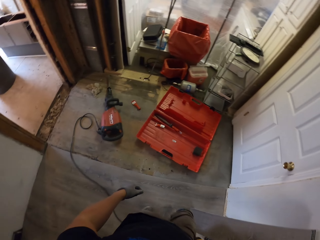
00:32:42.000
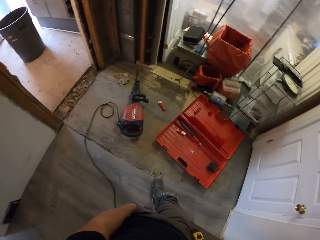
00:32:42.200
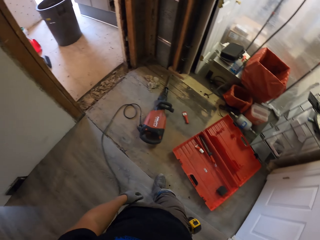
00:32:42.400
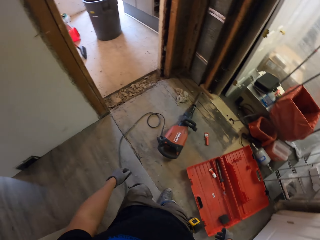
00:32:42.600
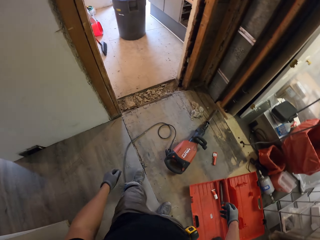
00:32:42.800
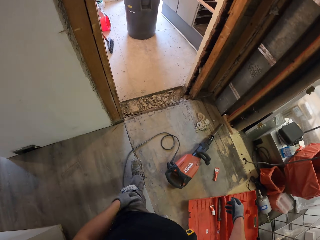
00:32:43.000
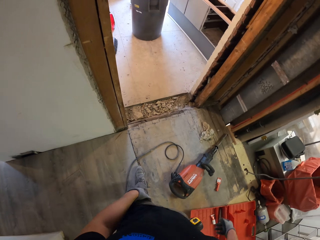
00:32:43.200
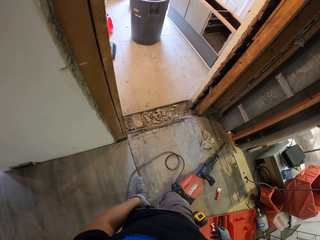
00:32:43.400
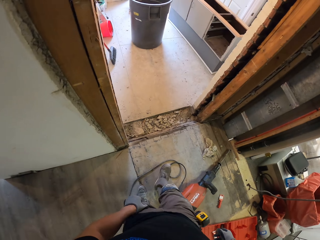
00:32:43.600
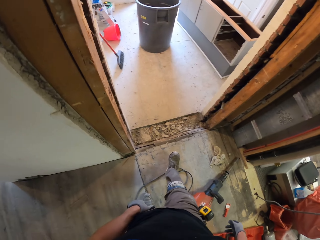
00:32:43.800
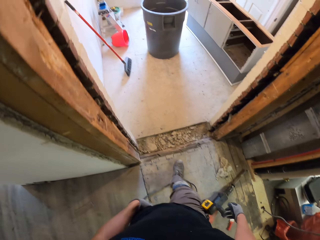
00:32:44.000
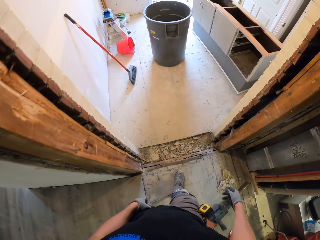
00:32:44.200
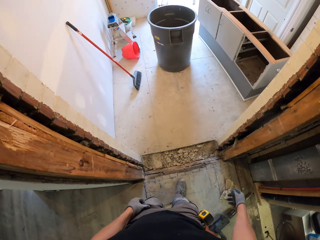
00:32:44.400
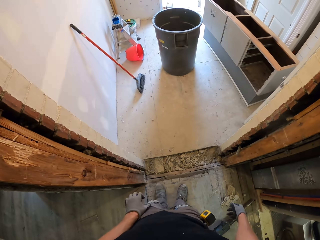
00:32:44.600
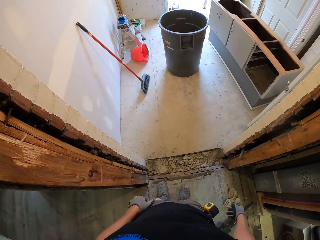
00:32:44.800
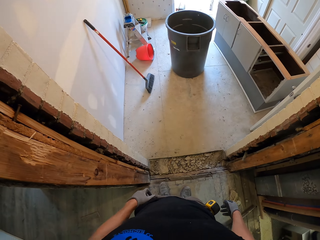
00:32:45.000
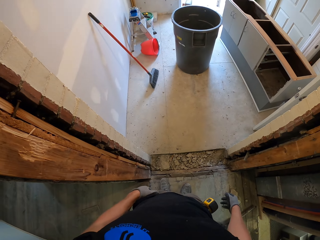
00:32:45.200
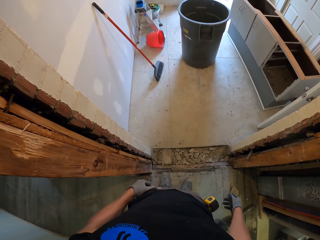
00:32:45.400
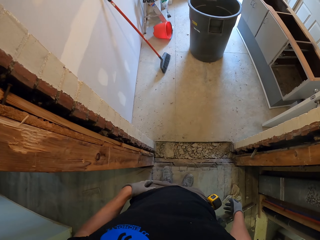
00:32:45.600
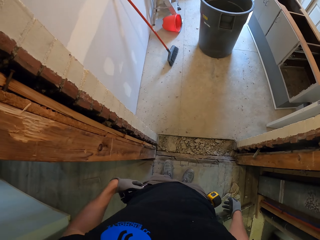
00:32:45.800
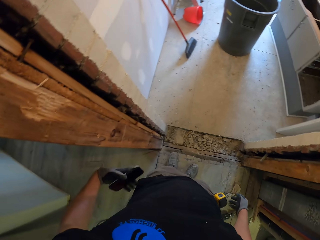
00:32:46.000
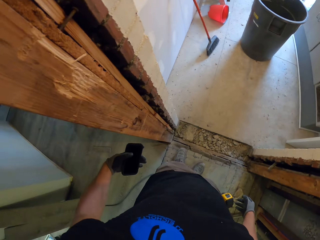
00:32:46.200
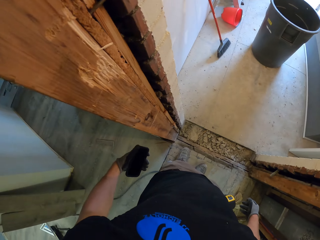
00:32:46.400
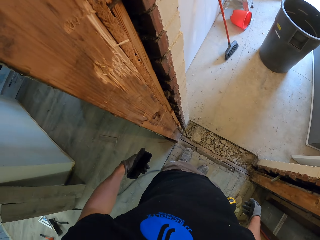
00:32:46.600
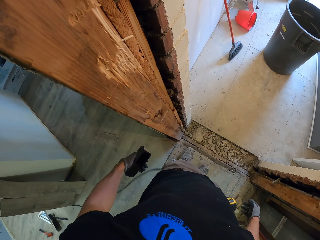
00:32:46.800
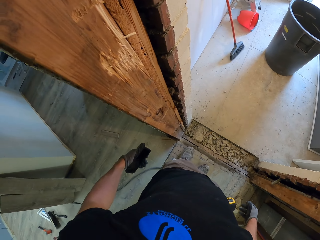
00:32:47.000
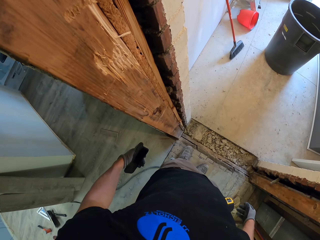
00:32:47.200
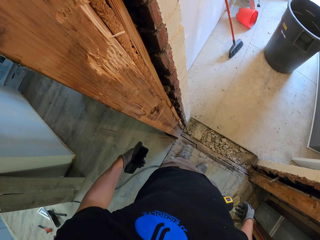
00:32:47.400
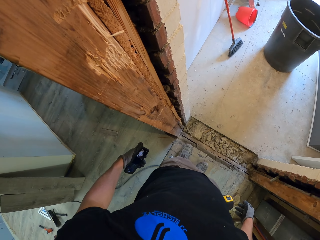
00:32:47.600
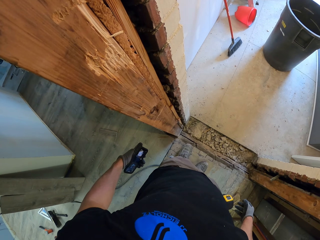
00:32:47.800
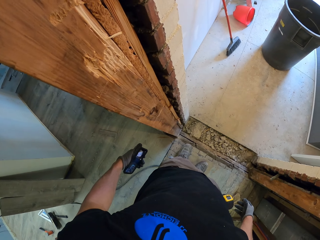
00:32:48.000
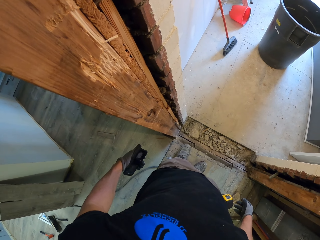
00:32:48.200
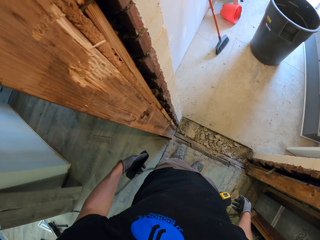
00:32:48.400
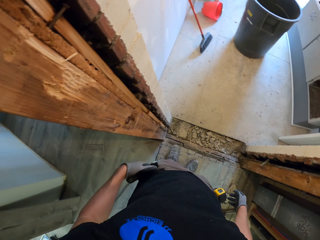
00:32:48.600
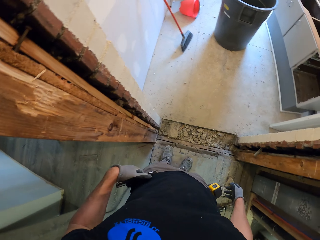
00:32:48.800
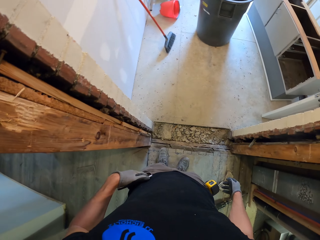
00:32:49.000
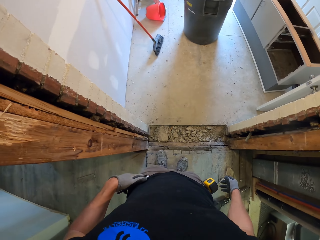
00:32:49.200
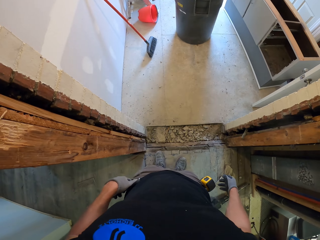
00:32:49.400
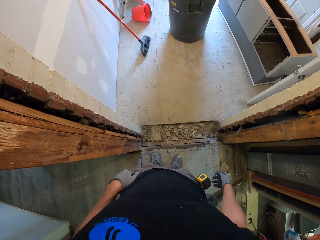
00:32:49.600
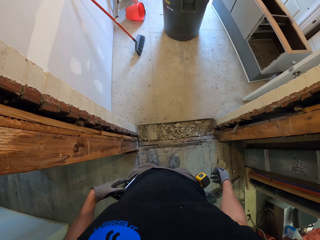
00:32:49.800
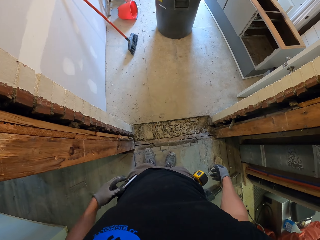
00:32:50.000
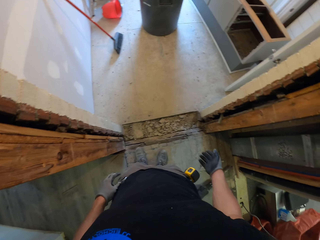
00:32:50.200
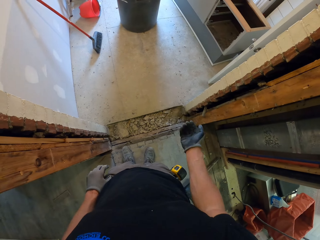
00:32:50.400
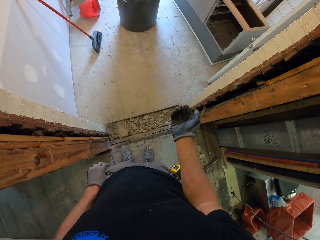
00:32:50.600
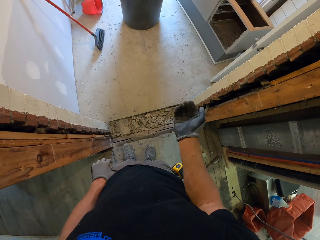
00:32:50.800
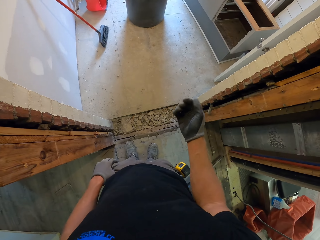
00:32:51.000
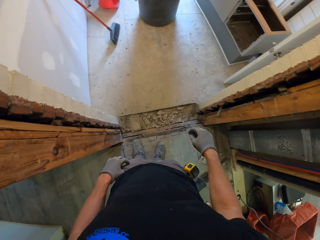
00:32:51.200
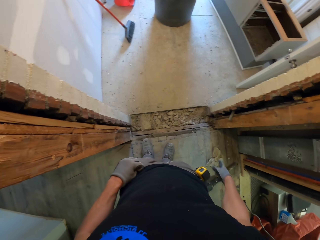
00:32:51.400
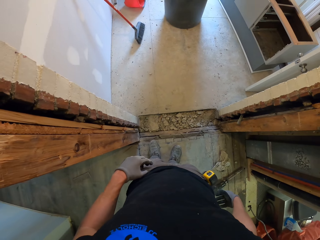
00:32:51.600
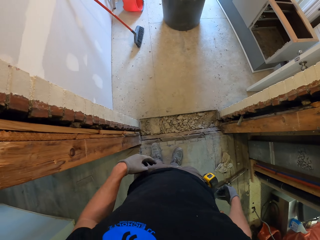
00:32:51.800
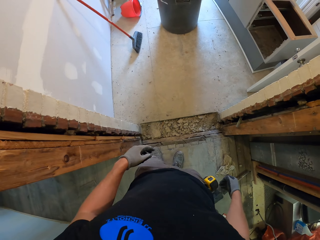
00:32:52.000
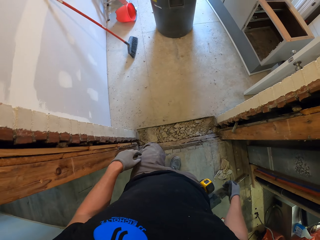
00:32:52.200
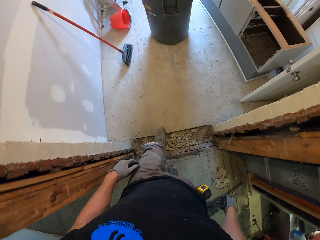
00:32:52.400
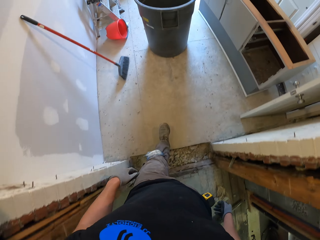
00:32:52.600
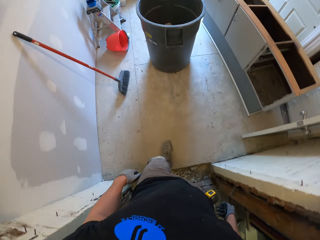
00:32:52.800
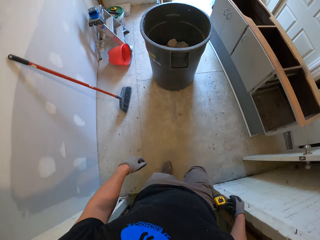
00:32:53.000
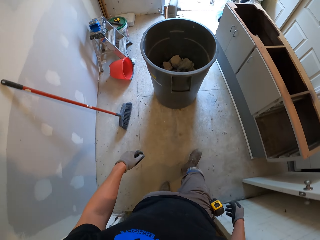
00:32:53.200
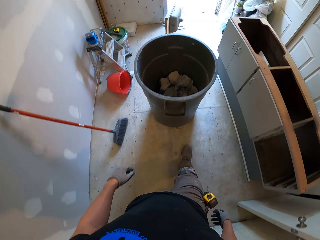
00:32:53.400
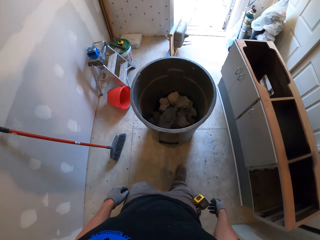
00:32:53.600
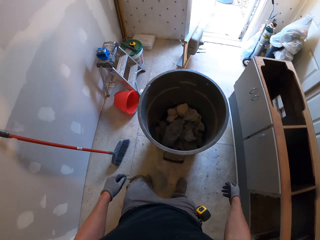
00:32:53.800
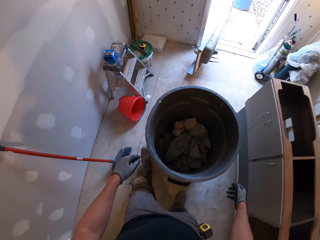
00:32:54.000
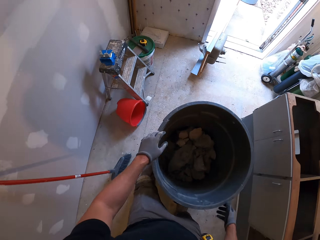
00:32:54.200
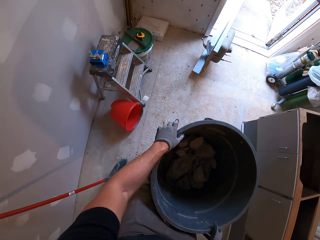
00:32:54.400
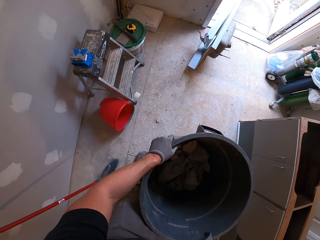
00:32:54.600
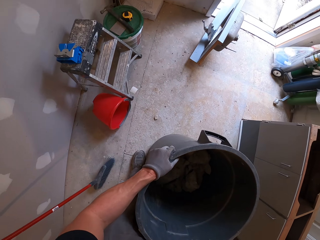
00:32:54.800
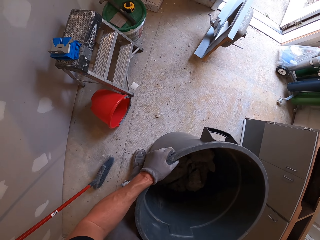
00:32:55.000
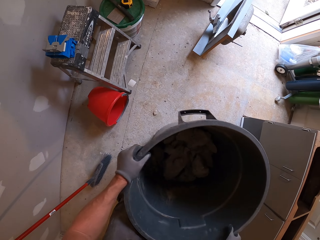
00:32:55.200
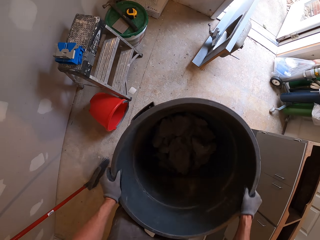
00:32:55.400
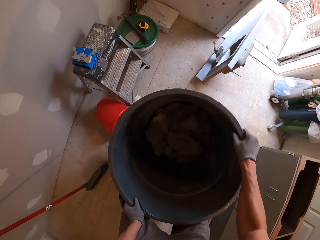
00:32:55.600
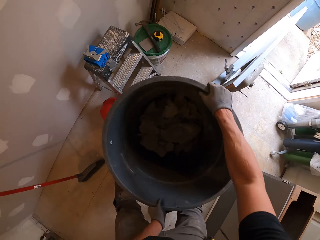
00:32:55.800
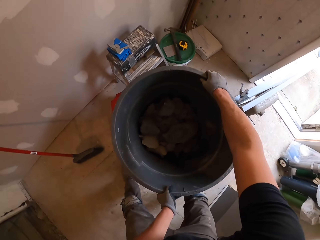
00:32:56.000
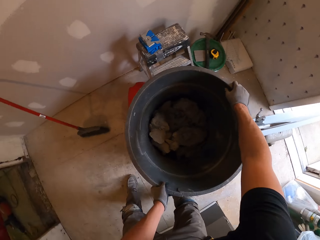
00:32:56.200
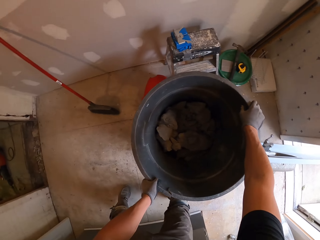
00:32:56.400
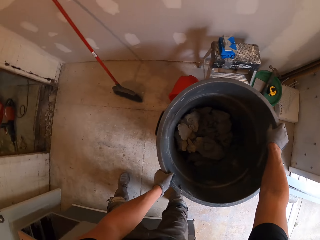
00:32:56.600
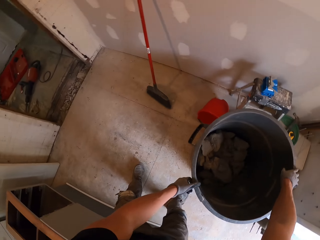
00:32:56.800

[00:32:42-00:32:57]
The camera wearer walks in the house. He scratches his leg. He takes a phone from the pocket. He looks at the phone. He presses the phone. He puts the phone in the pocket. He looks at his hand. He walks in the house. He moves the dustbin.

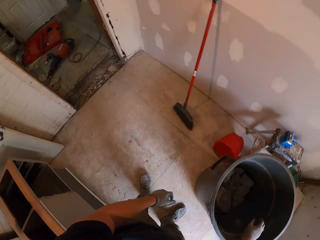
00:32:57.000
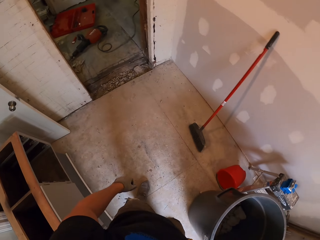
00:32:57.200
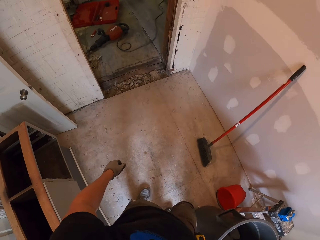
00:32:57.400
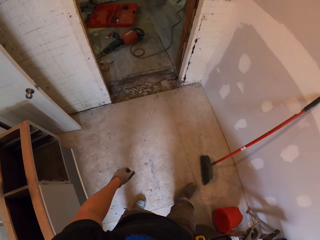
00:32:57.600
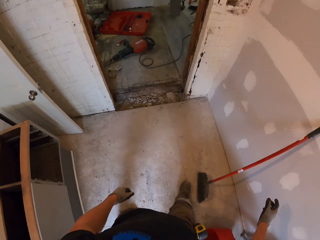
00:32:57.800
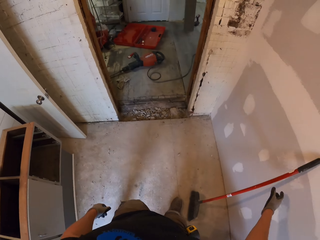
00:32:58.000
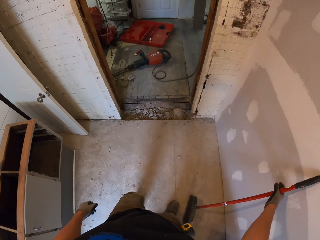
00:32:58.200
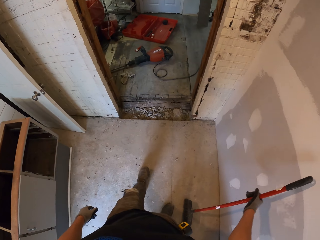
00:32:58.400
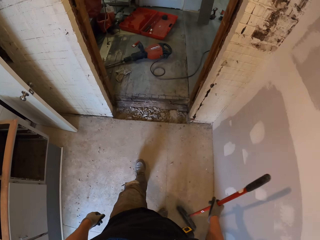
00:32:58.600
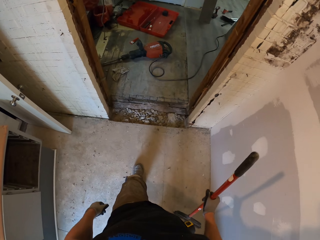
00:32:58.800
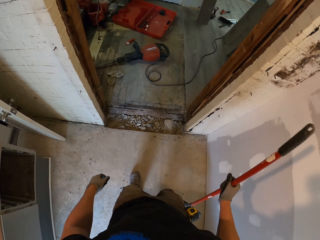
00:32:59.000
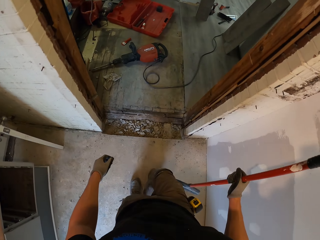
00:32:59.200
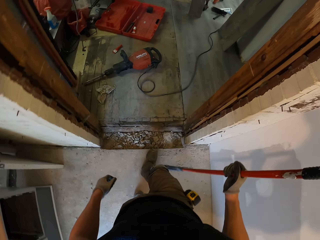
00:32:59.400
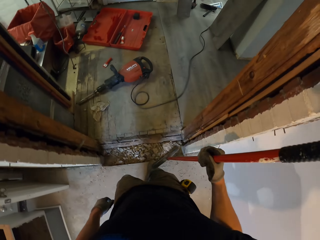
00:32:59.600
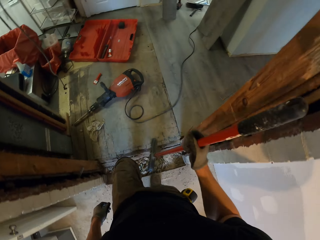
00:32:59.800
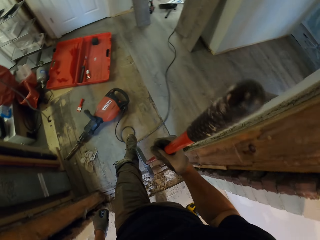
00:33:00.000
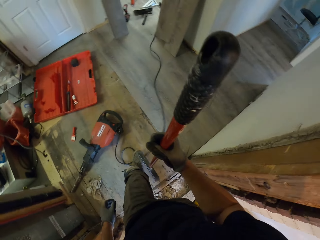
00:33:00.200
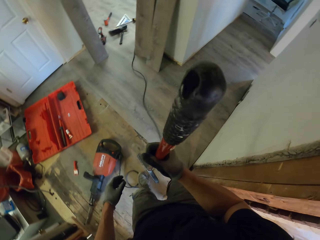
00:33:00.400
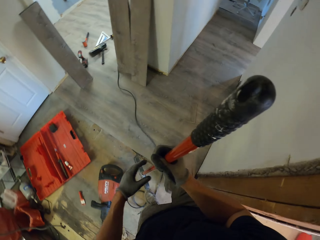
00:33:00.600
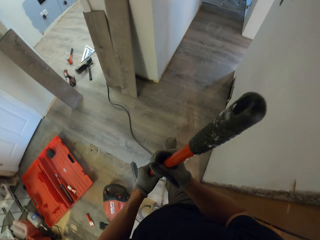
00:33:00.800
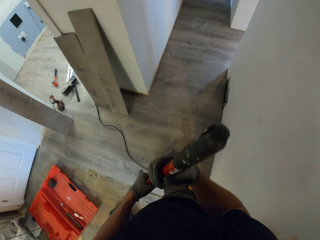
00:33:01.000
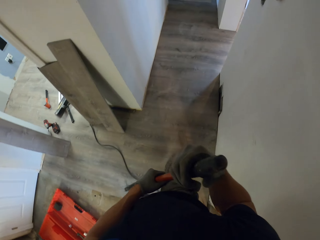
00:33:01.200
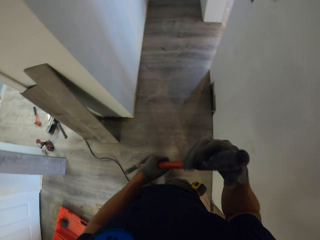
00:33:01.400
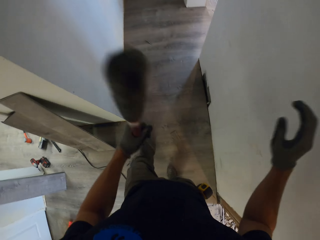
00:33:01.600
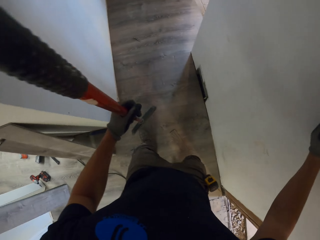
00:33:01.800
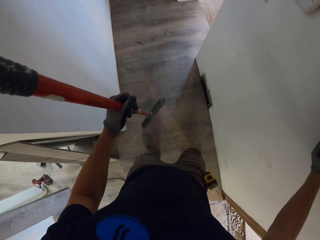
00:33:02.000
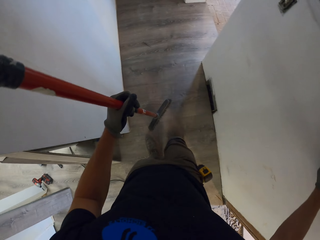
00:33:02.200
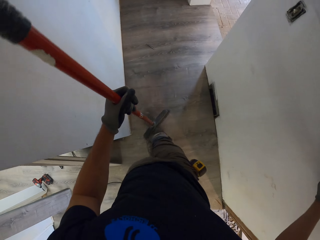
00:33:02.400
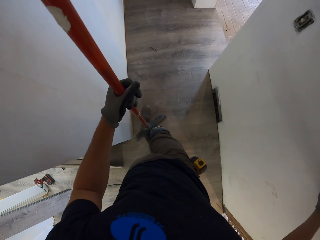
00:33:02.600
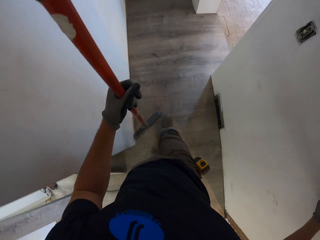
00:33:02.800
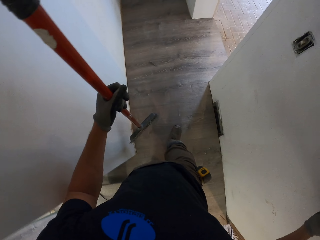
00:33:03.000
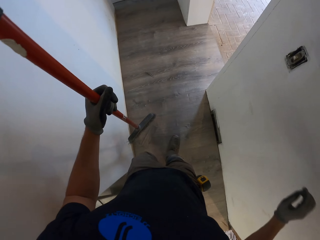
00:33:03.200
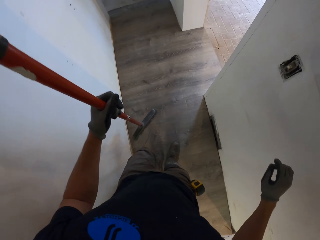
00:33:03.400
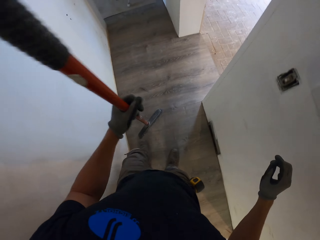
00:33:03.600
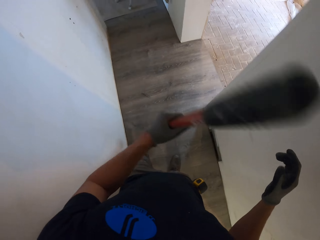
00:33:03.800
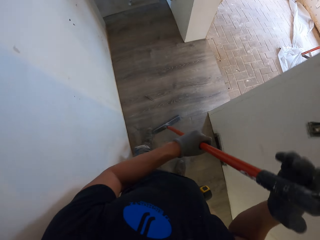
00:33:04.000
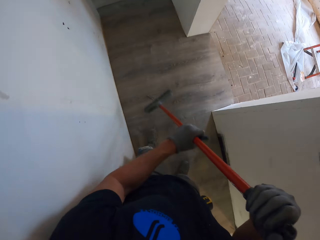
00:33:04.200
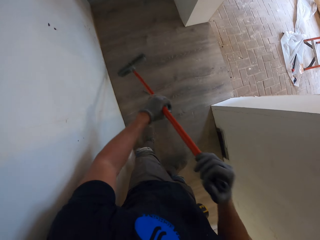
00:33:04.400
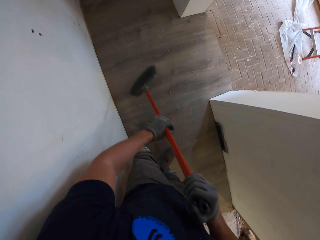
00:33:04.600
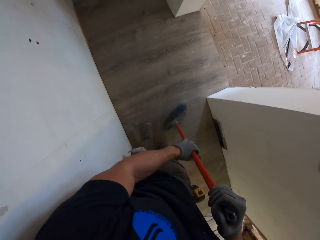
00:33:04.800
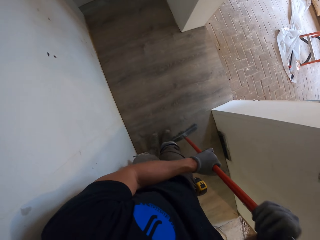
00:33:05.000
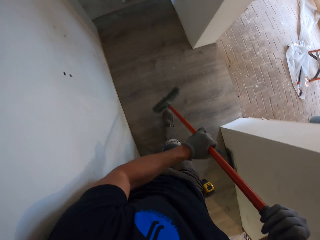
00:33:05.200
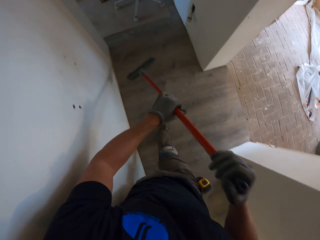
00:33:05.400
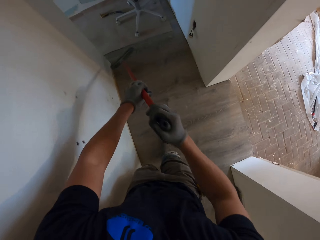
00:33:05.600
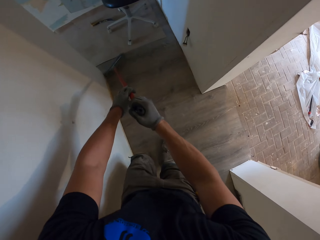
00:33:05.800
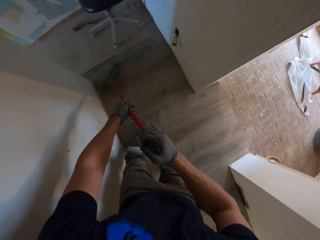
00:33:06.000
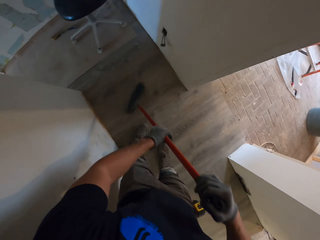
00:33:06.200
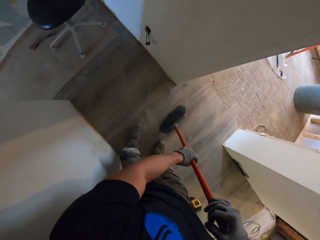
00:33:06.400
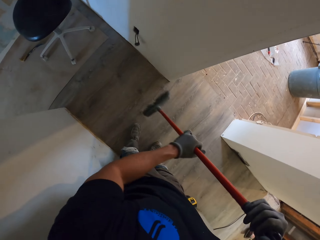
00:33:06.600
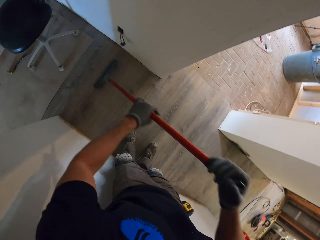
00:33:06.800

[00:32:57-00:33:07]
The camera wearer takes the broom. He walks in the house. He holds the broom. He touches the wall. He rubs his leg on the floor. He sweeps the floor.
